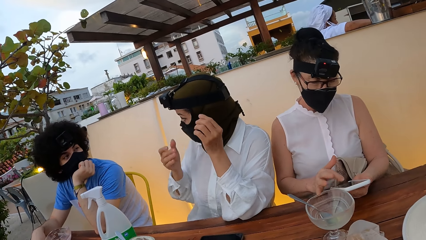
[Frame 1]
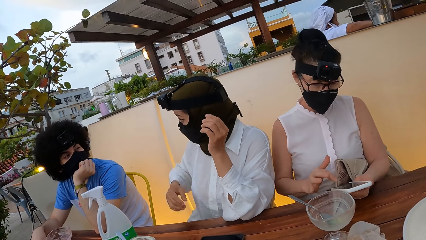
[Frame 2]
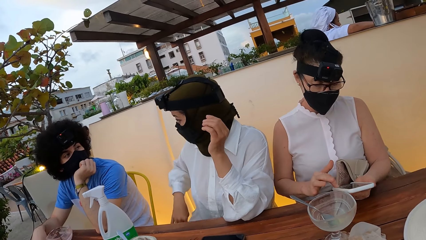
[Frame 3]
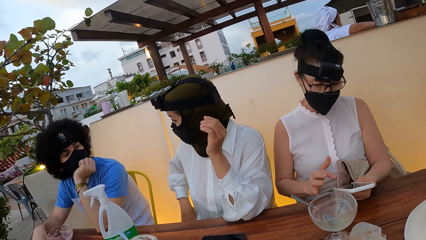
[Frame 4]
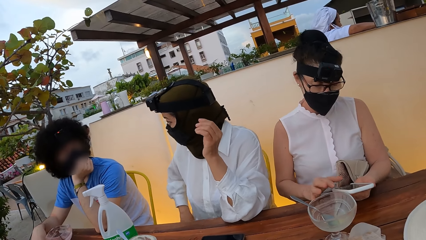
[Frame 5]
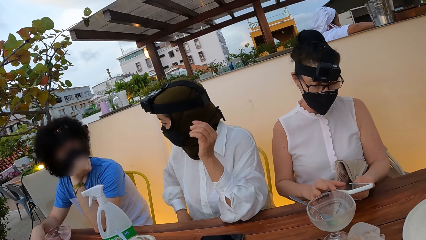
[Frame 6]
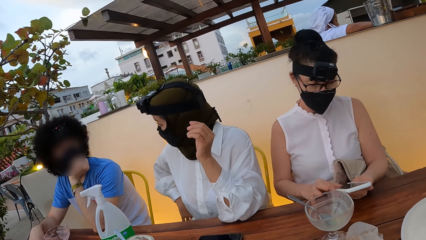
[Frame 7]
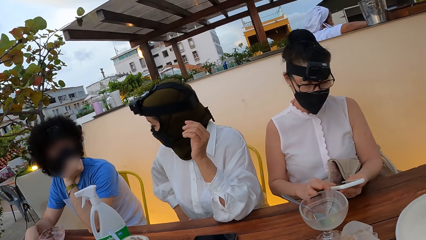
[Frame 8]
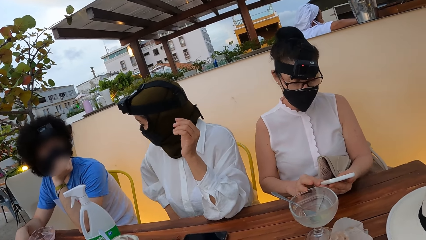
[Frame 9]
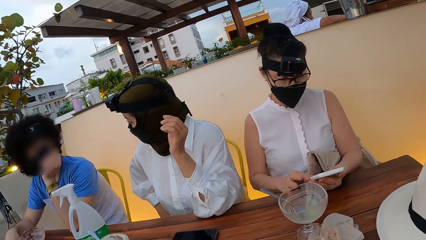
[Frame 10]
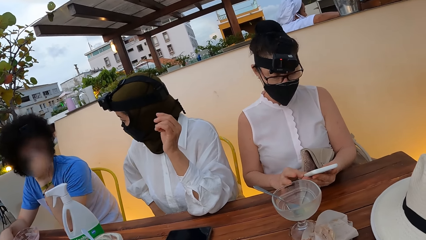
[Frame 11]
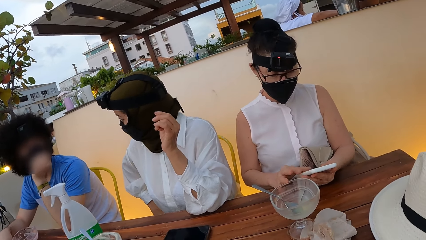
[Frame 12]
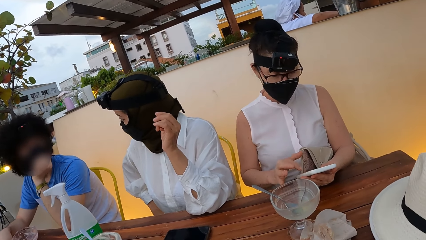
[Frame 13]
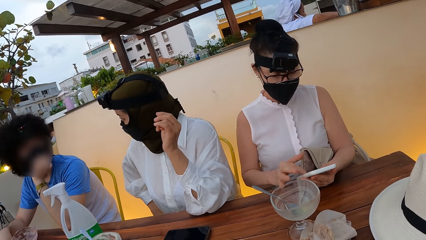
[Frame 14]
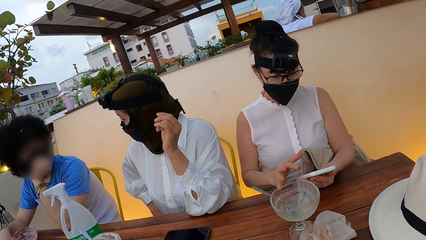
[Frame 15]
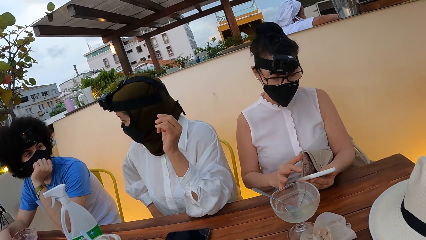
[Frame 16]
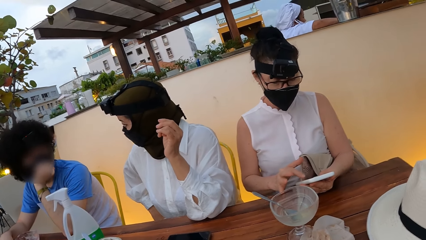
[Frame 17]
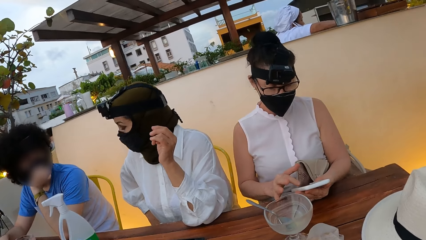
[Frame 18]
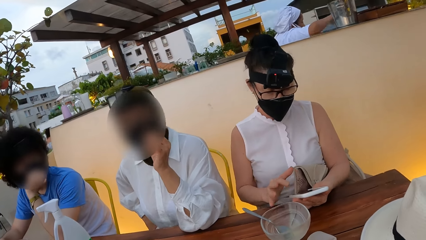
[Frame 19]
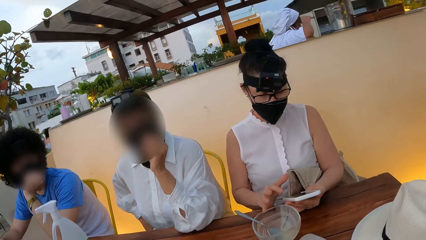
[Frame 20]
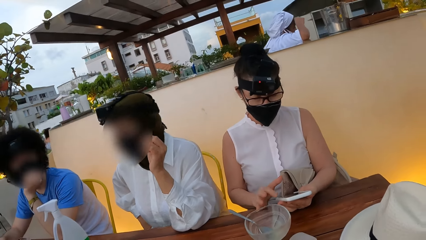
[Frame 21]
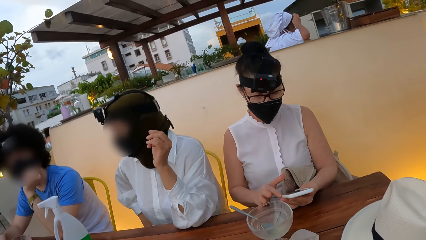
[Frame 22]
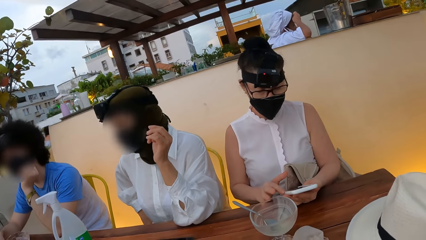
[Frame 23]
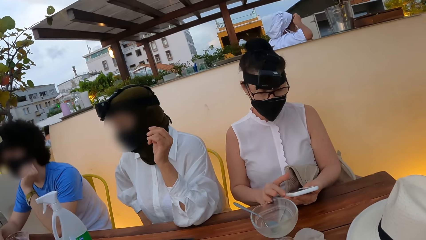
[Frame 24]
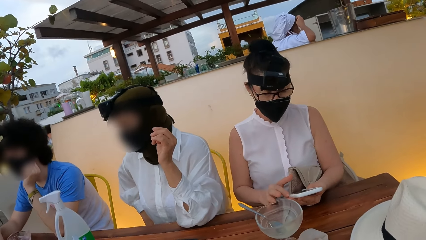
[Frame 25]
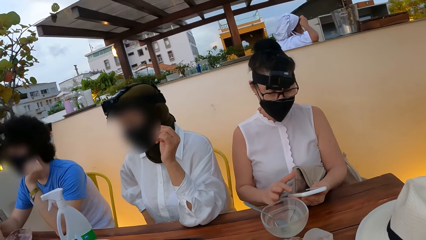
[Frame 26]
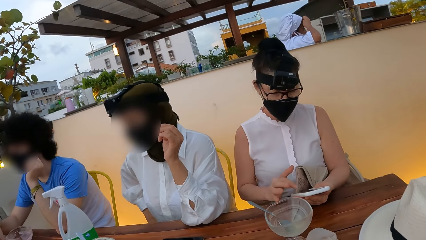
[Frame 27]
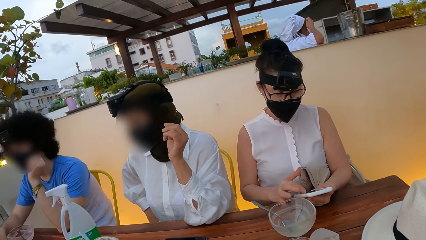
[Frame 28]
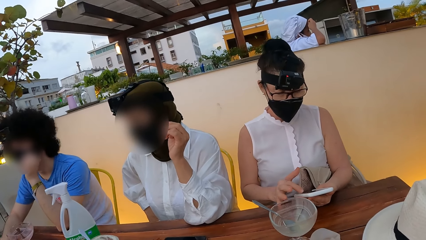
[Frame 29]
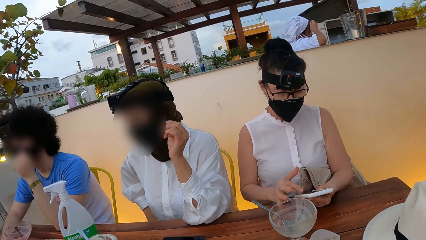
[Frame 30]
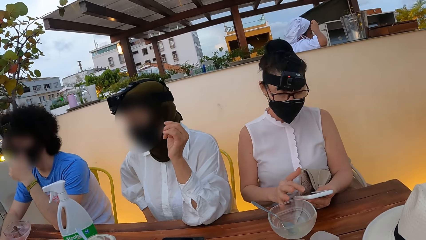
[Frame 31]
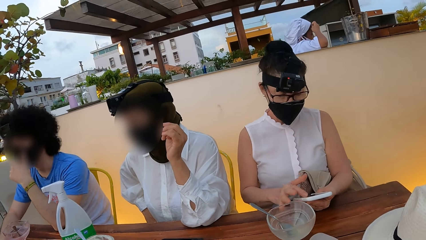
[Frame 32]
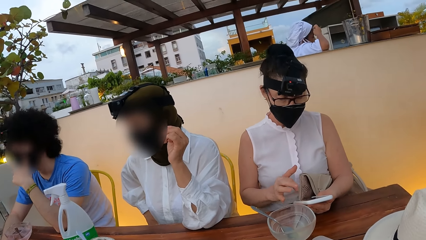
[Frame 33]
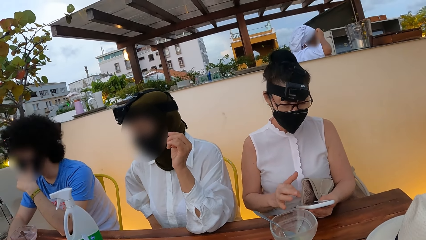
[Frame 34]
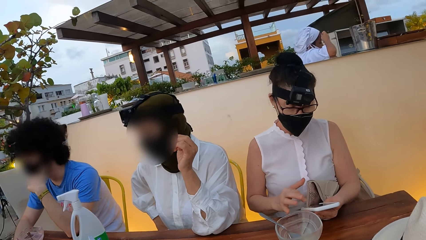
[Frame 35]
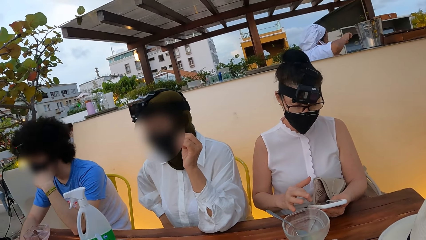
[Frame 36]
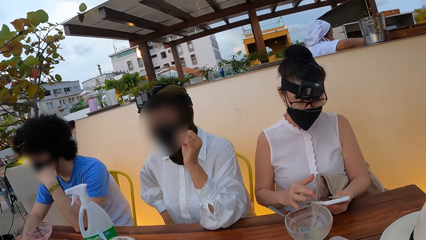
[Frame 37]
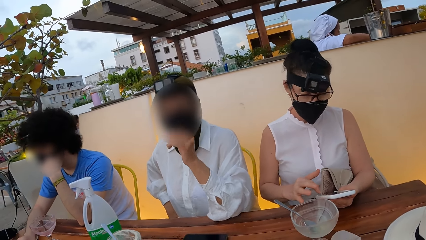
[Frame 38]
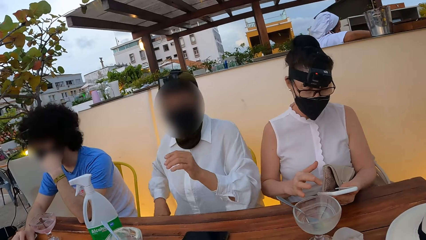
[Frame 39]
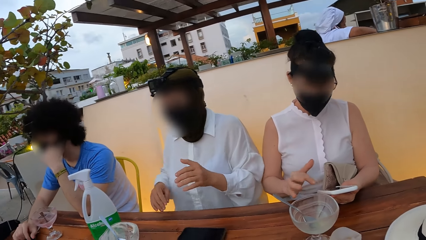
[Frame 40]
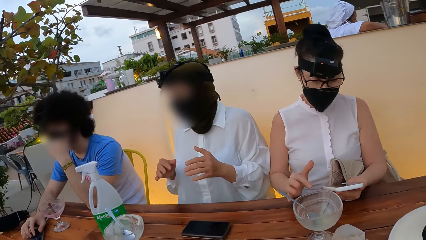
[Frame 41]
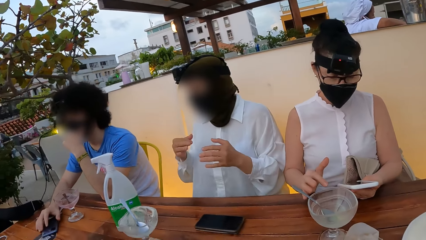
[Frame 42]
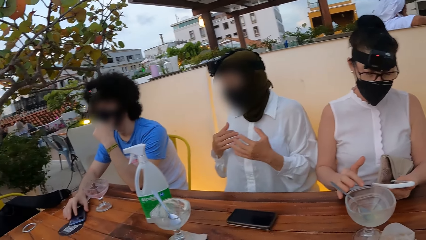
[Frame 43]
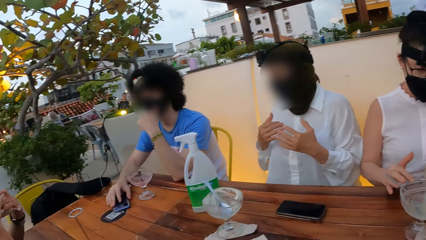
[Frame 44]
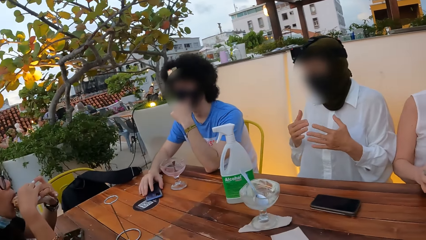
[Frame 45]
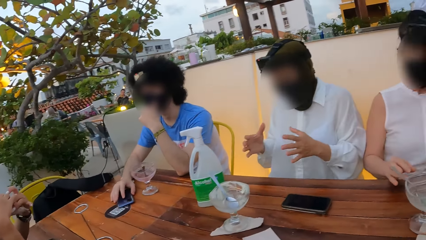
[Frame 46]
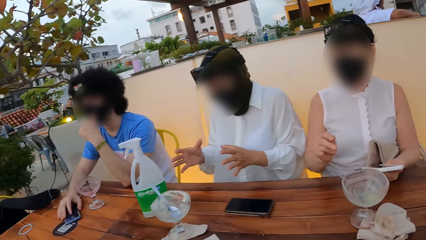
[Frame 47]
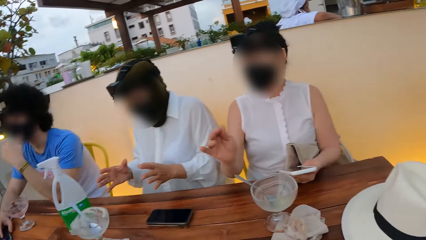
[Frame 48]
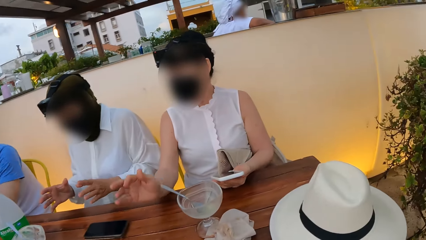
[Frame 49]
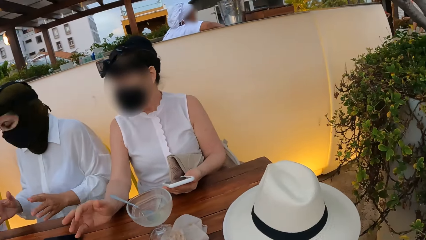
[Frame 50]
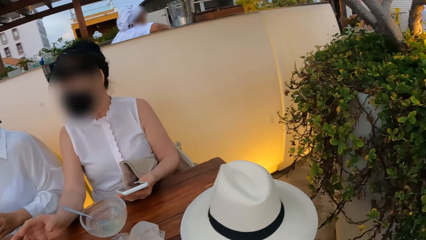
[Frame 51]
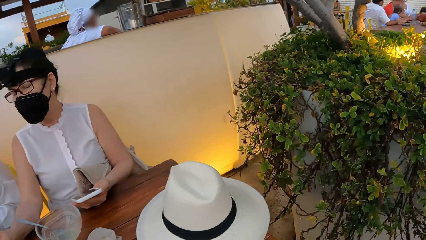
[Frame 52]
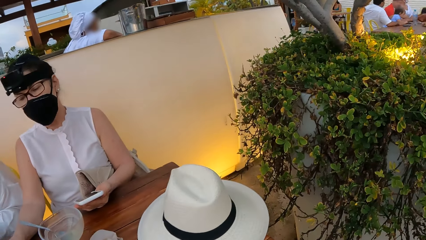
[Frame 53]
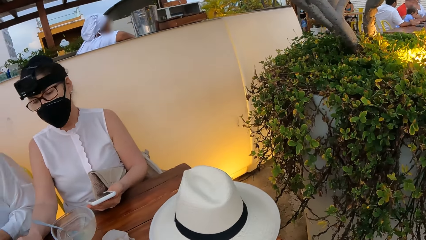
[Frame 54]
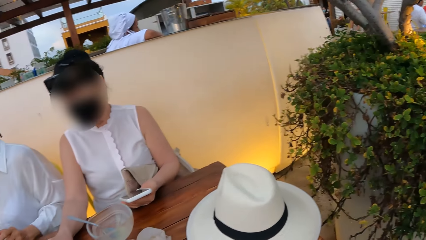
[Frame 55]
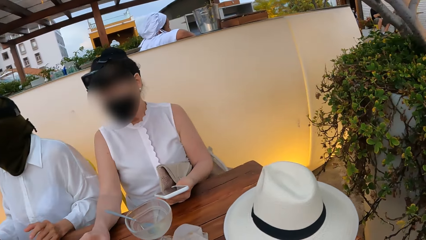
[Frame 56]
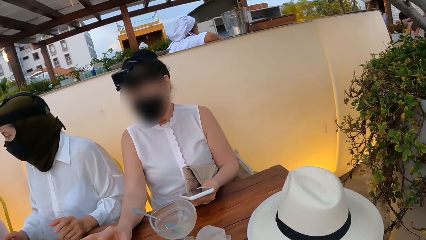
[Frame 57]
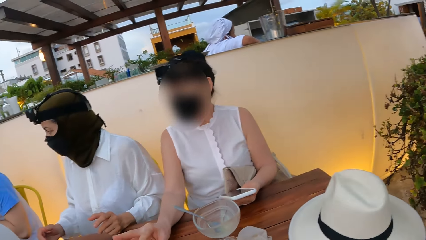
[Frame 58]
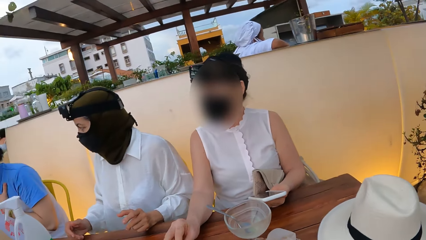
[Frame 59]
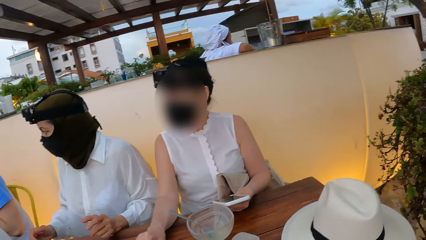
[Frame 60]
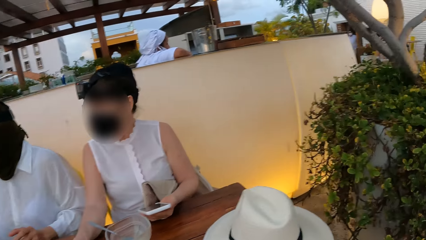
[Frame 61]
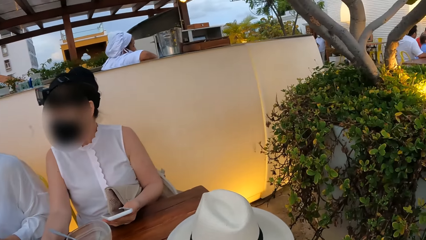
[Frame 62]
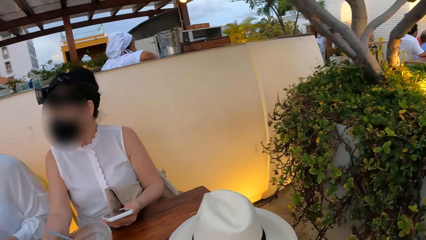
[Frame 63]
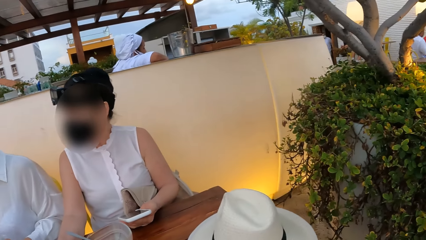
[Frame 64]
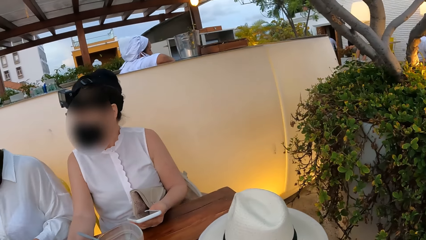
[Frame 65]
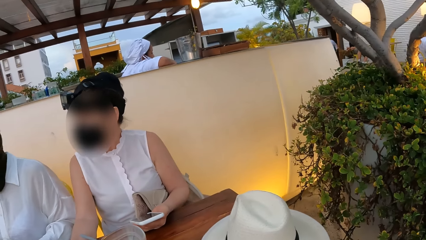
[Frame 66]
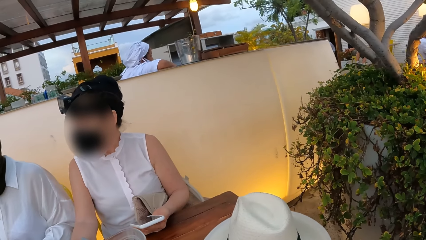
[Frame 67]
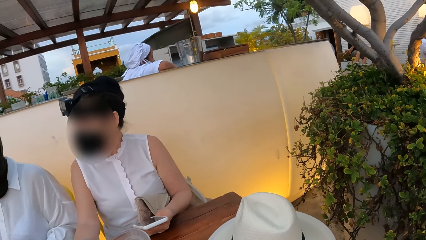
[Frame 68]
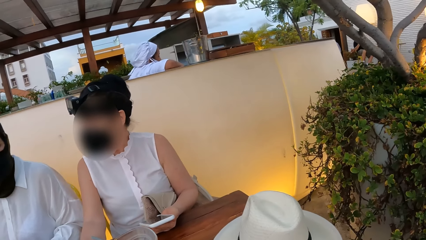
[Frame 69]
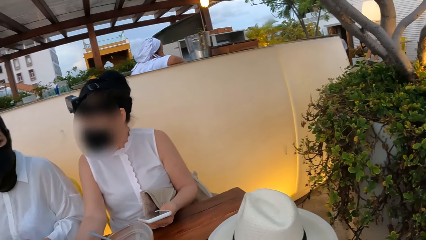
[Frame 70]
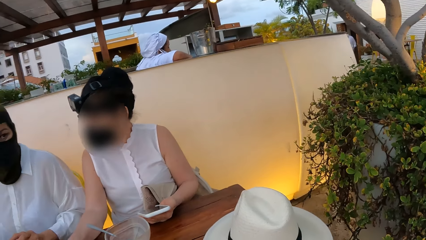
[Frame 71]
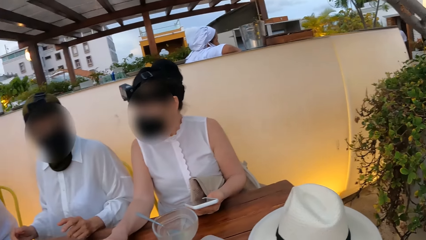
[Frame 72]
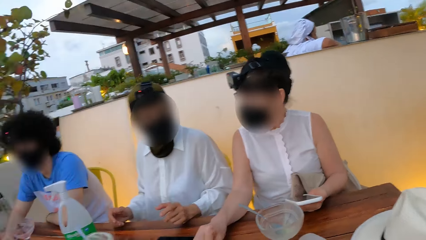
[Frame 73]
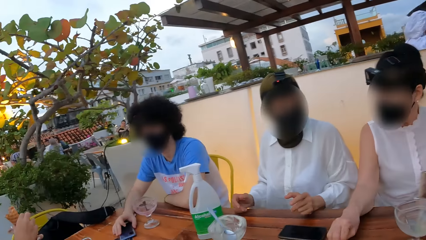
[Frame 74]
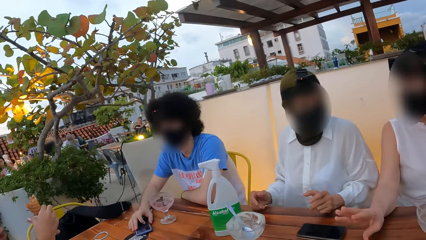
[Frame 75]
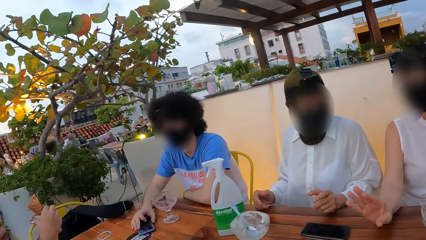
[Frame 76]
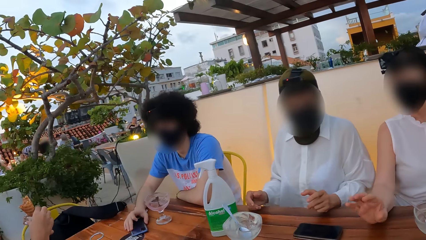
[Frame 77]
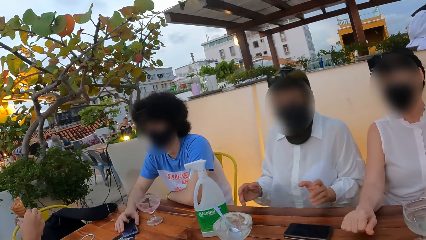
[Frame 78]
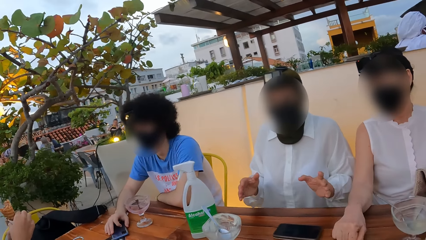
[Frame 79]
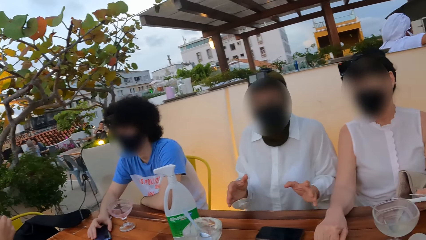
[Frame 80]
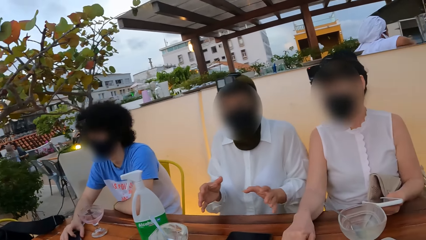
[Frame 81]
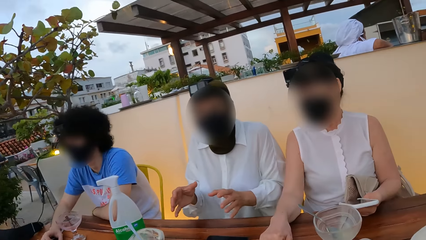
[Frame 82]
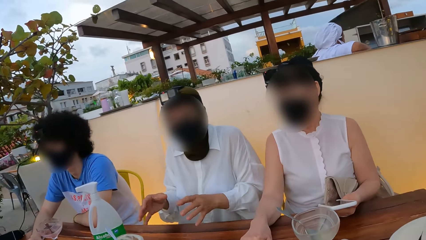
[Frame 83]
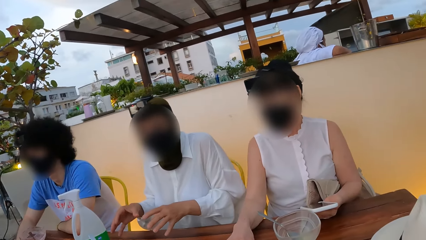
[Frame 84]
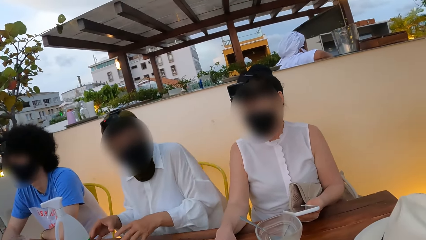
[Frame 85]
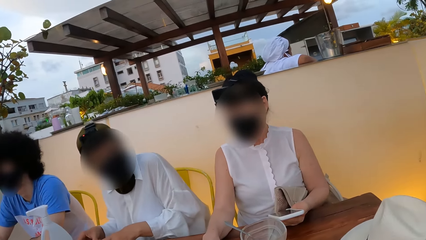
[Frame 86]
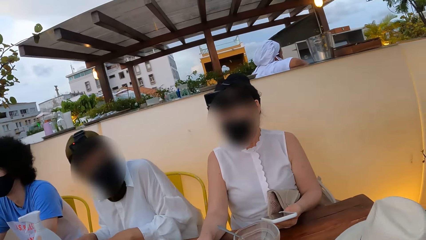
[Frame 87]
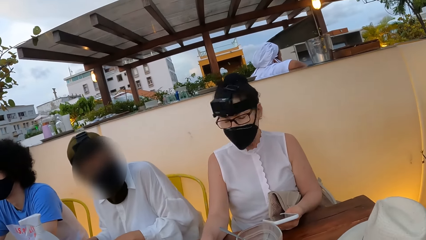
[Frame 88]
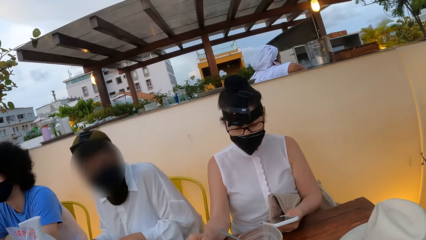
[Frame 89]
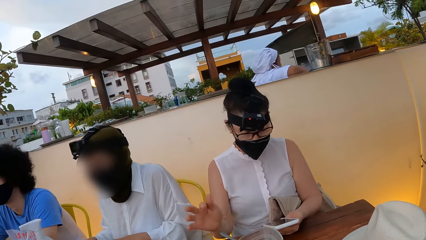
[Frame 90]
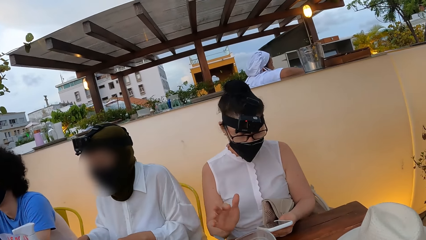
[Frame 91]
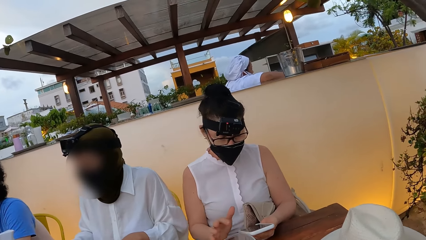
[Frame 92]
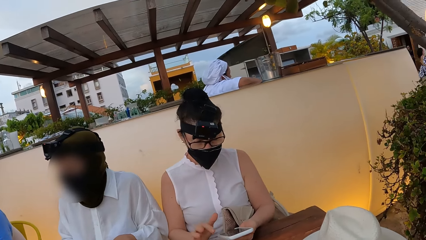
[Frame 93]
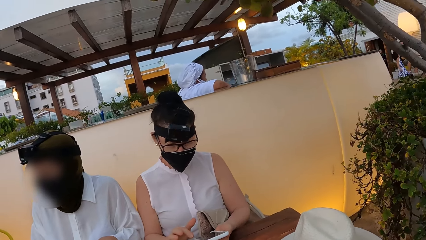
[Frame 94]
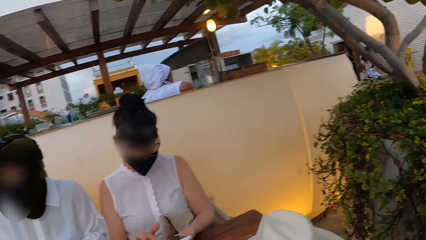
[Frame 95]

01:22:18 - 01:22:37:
A person presses a phone on the table.
